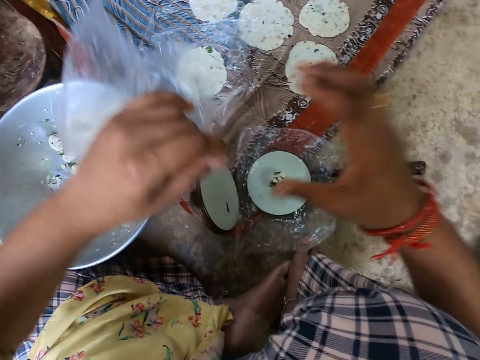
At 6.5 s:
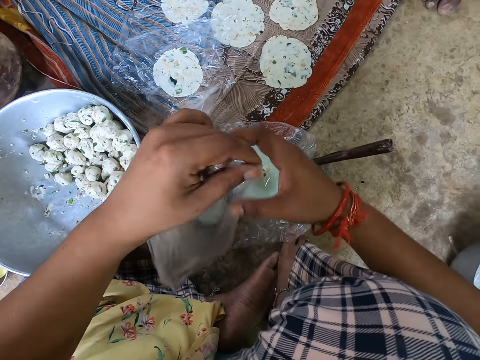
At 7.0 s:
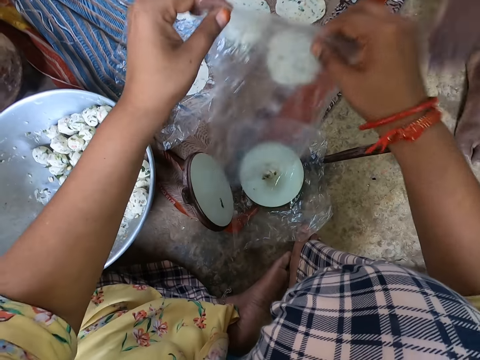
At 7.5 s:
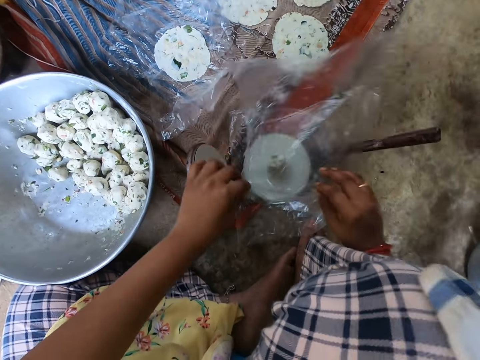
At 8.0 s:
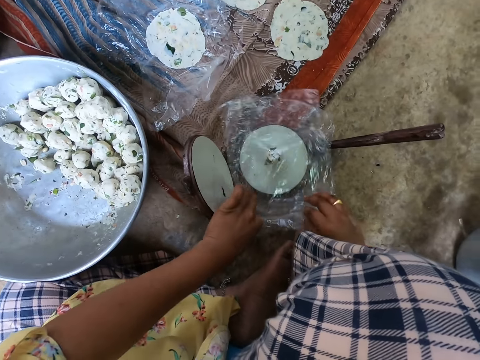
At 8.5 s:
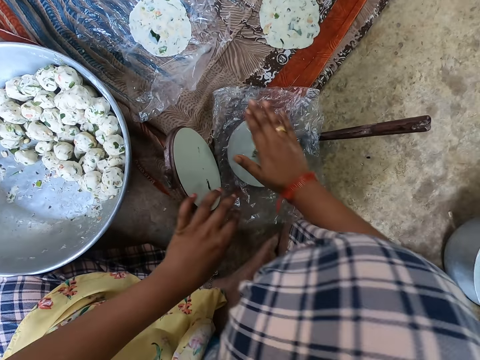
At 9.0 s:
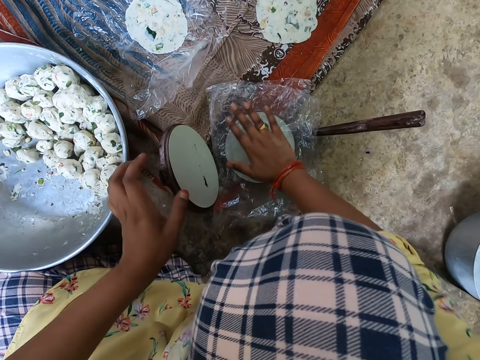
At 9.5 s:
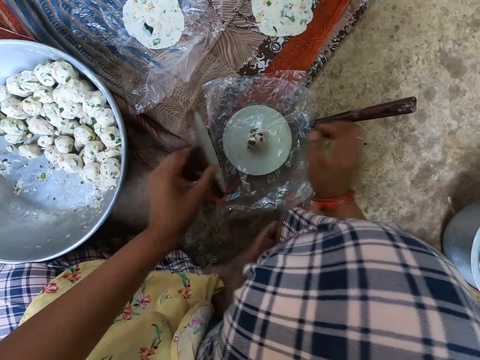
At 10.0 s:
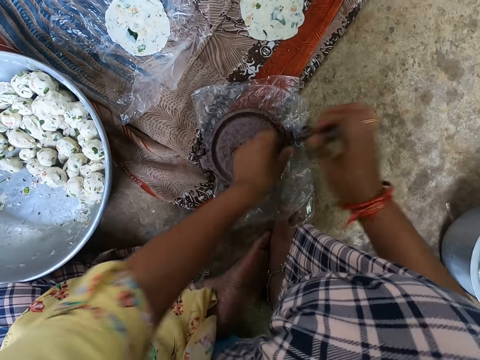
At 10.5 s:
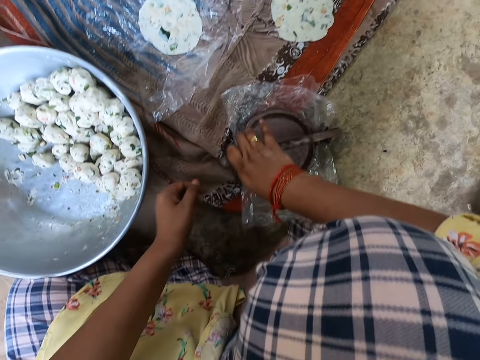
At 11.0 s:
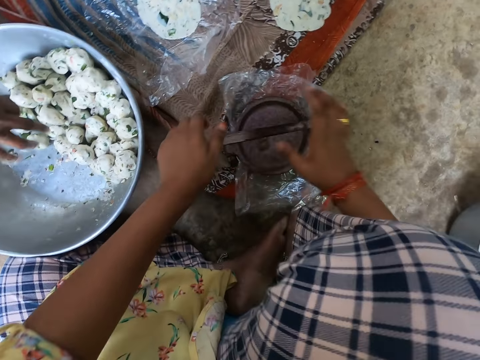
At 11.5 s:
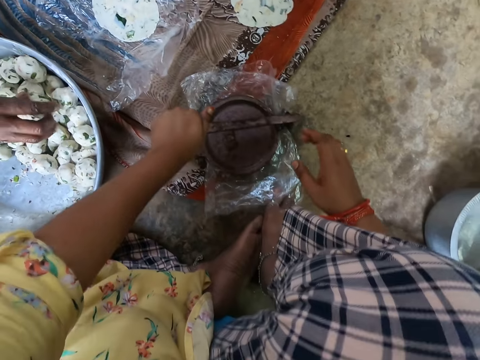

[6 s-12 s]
The camera wearer picks the piece of paper. She holds the nylon with both hands. She covers the nylon on the dough. She places her right hand on the dough. She covers the lid of the pot with her left hand. She uses a wedge over the lid of the pot. She uses her left hand on the wedge.

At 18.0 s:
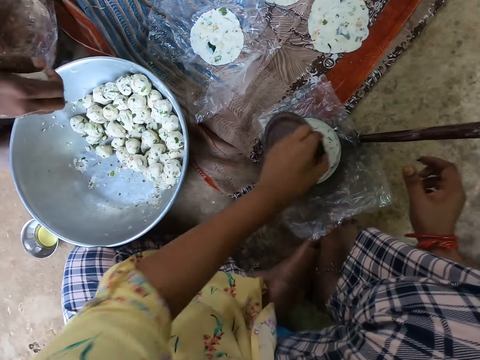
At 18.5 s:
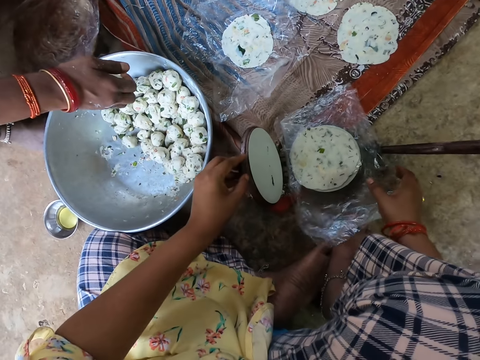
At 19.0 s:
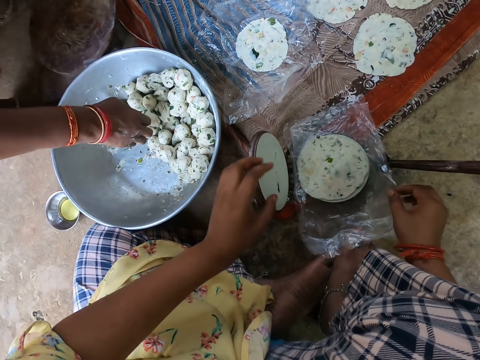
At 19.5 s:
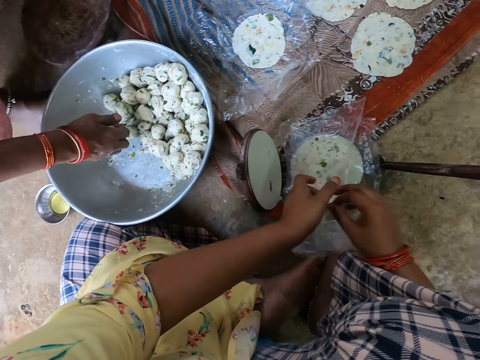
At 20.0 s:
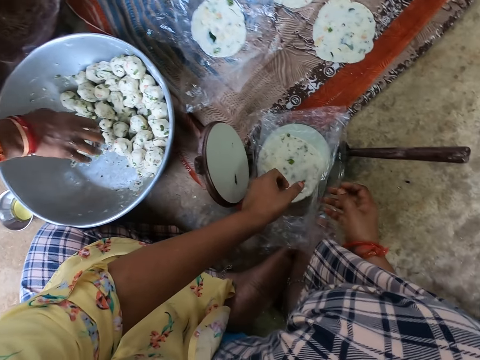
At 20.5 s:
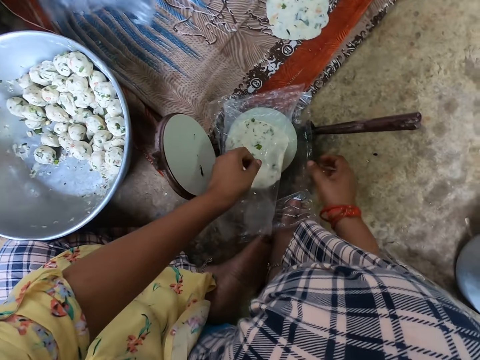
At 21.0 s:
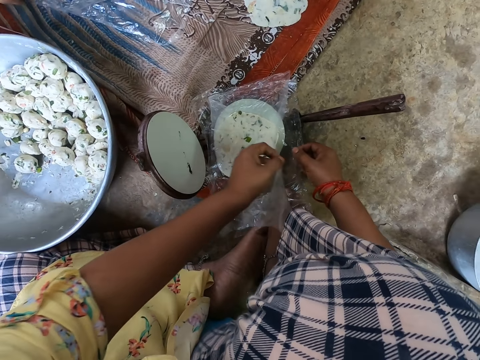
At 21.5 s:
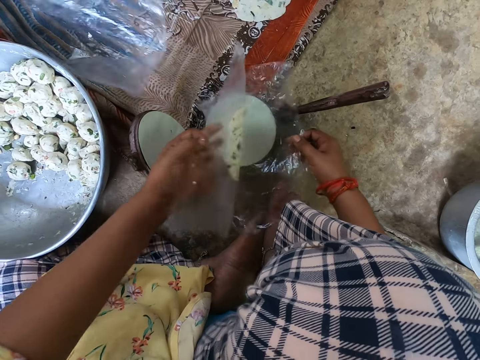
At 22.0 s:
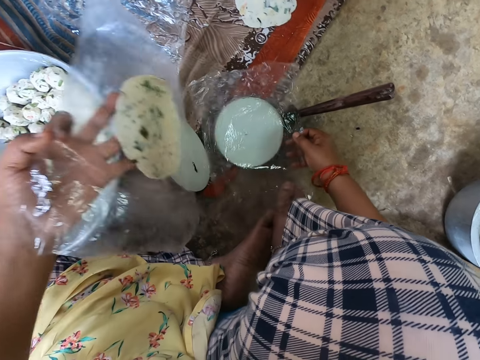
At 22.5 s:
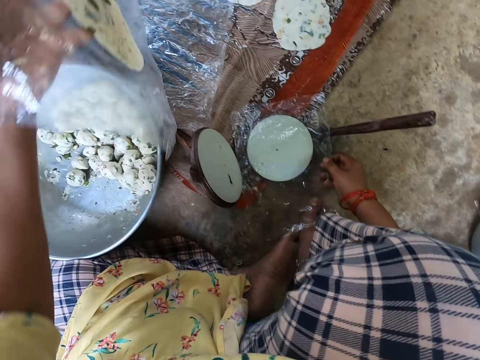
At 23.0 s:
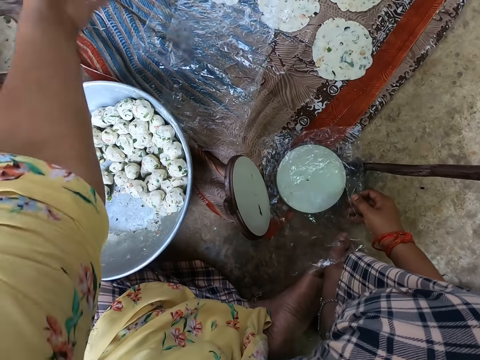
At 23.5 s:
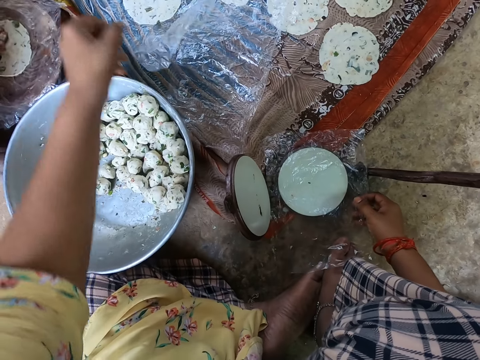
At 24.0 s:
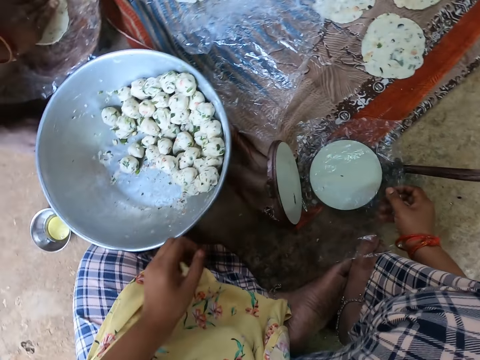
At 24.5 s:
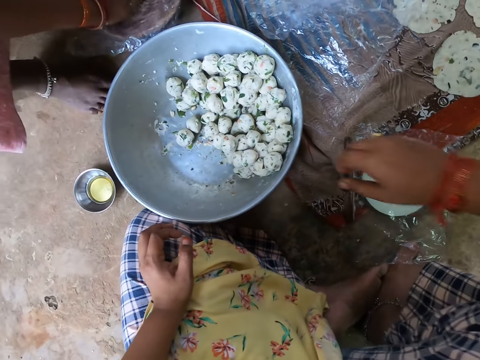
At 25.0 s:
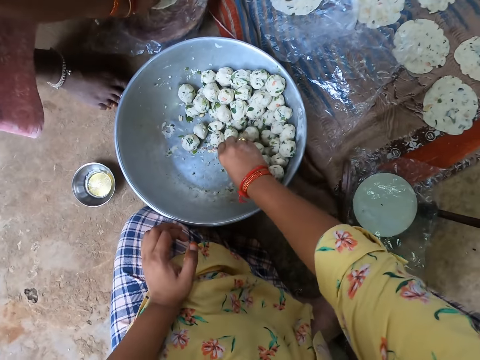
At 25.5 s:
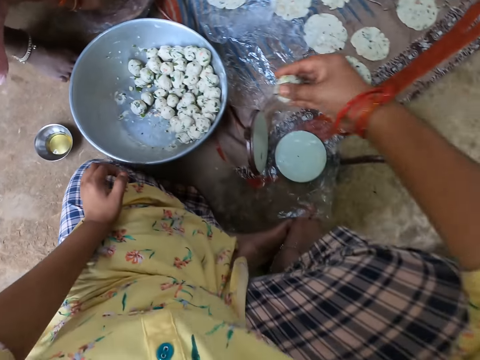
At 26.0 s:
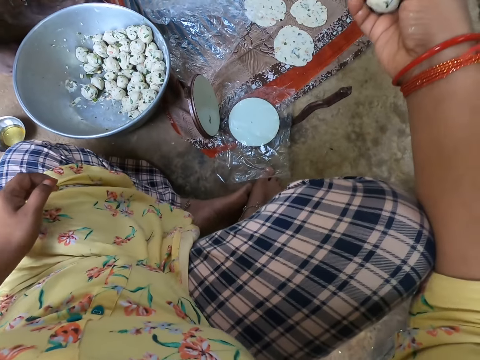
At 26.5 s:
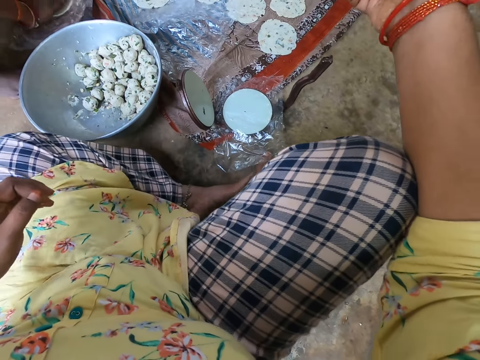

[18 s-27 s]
The camera wearer opens the compressor. She removes the nylon with dough from the pot. The woman drops dough in the bowl. The camera wearer places the nylon with dough on the table. The woman uses her hand to mash the dough. The camera wearer takes dough from the bowl.

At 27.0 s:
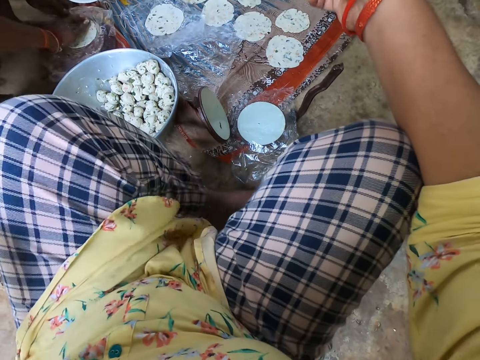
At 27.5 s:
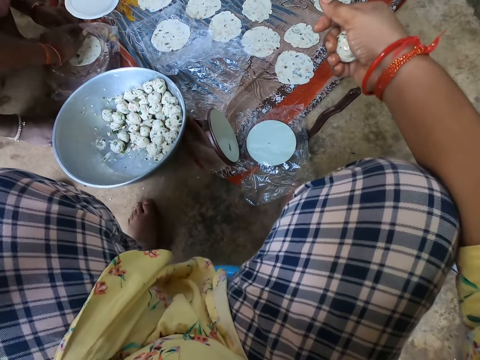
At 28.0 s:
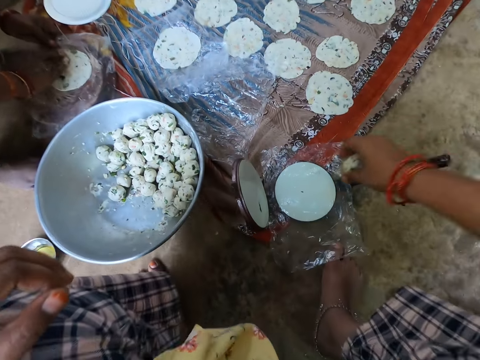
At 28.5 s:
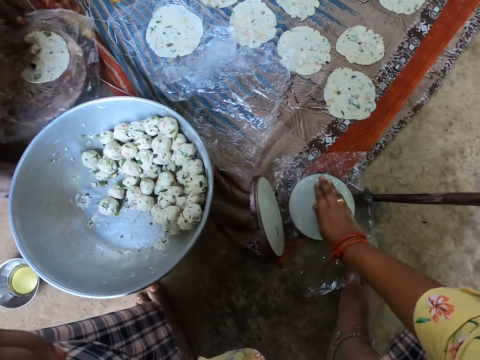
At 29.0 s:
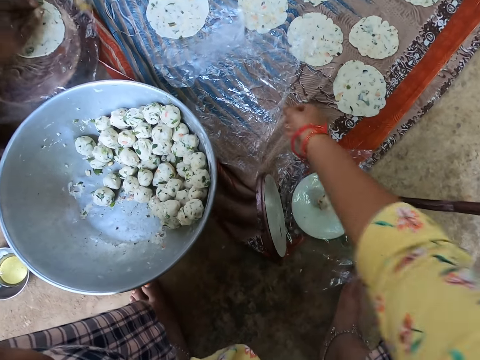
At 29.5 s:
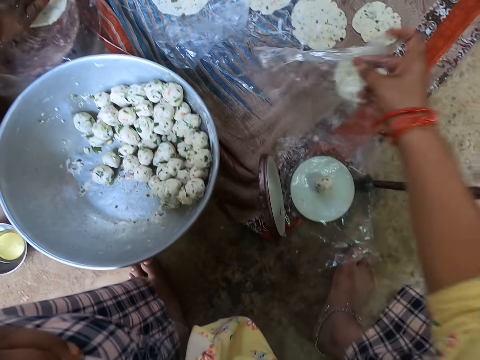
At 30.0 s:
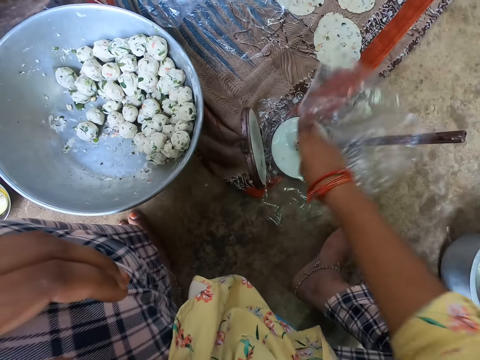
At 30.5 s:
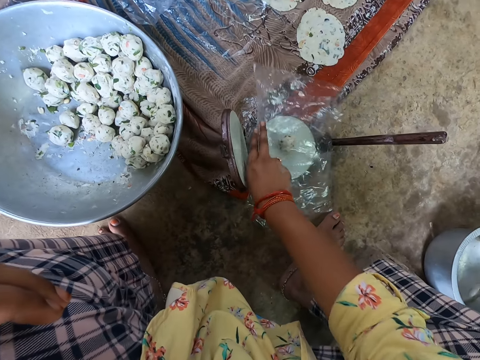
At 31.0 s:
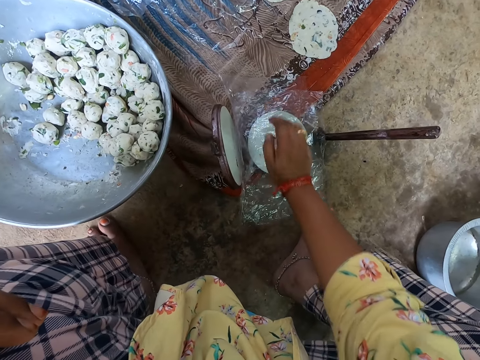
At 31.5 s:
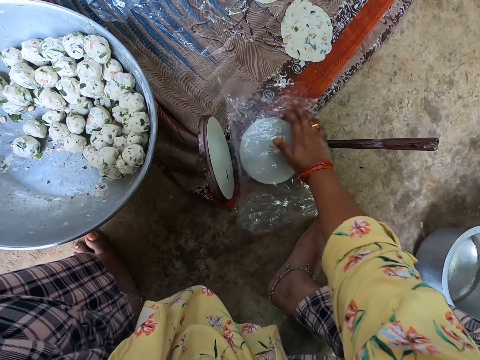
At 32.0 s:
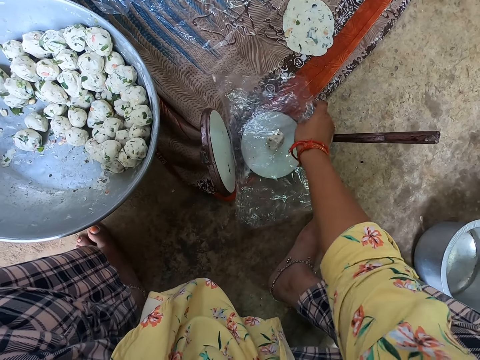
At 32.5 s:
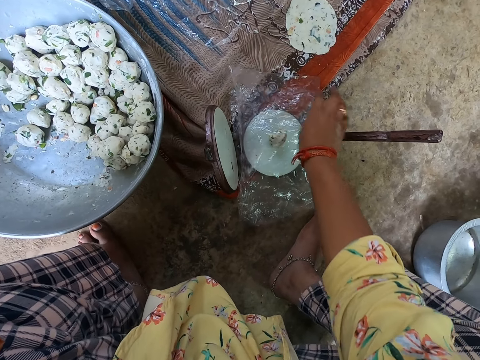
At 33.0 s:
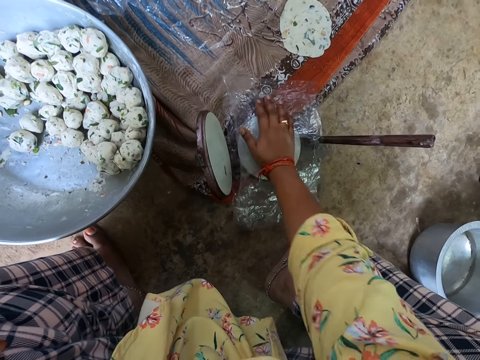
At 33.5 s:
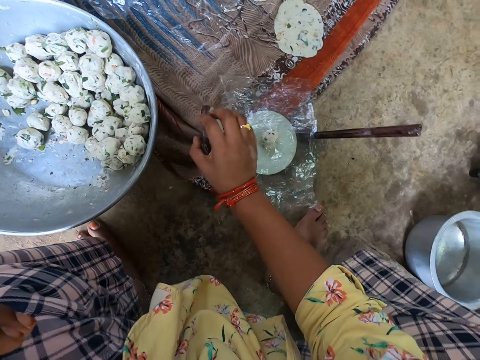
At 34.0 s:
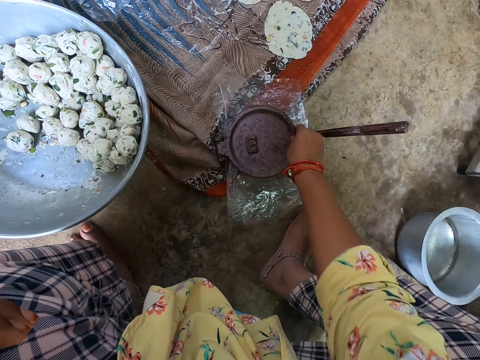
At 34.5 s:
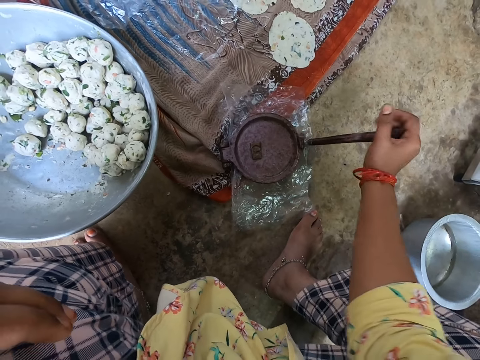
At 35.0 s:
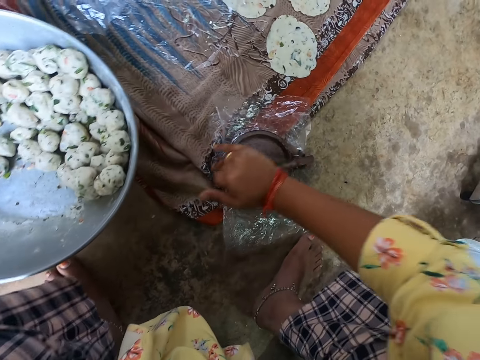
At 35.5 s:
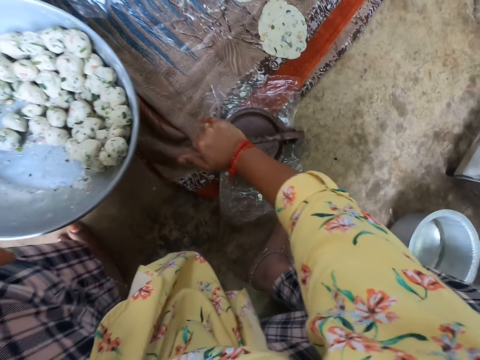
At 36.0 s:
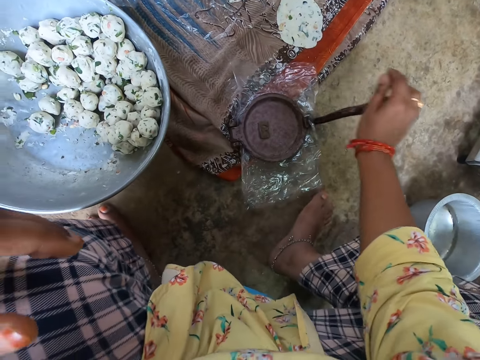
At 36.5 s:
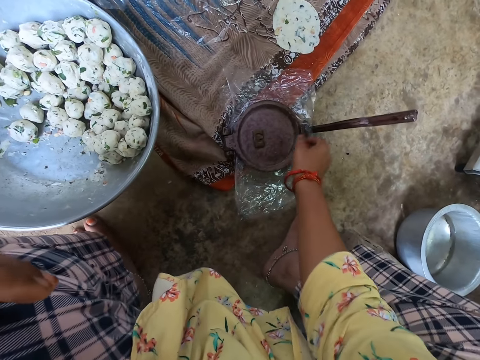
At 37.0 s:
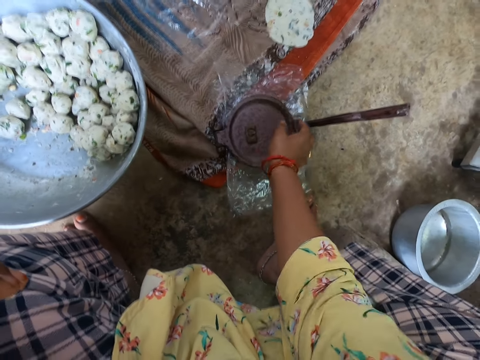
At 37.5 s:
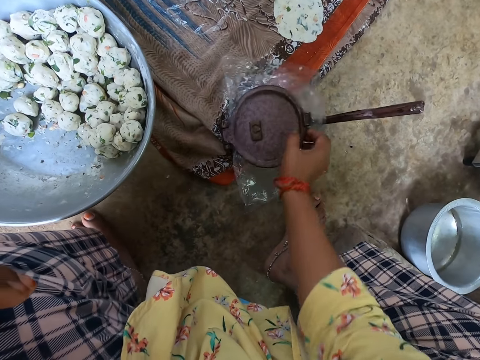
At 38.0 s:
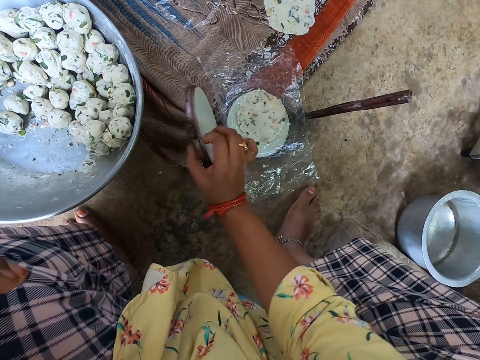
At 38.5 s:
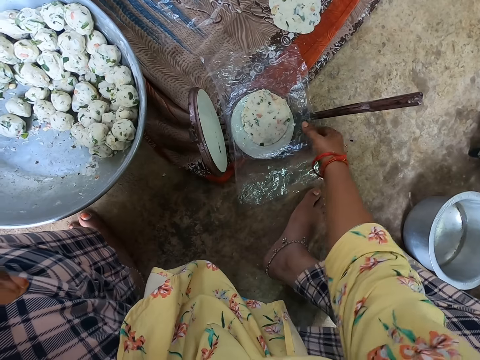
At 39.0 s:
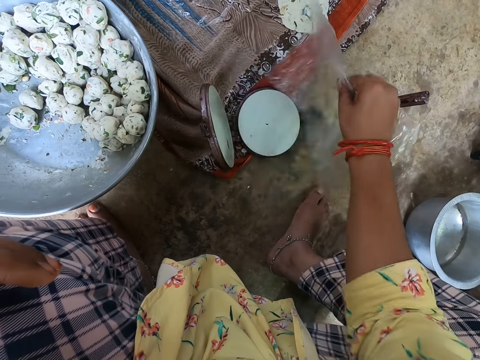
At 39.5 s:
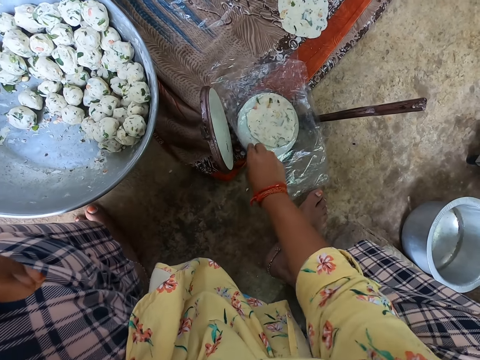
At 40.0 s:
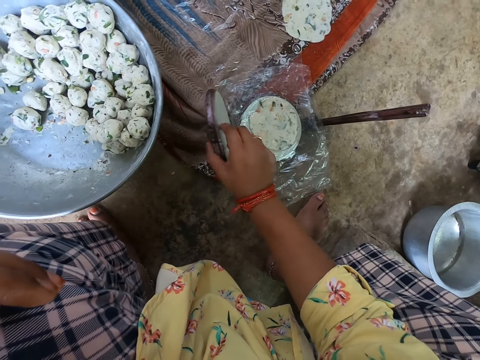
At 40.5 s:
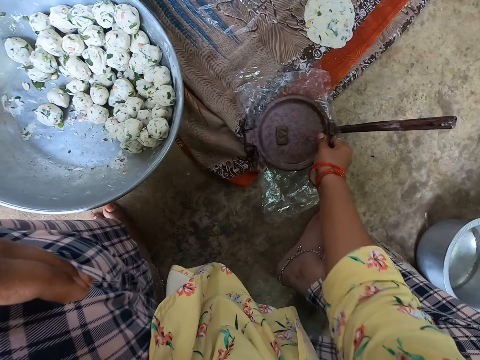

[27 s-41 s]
A man presses something. The camera wearer puts the dough on the nylon in the compressor. She takes the nylon from the table with her right hand. She covers the nylon on the dough. She smoothens the nylon with her right hand. She covers the lid of the pot with her right hand. She uses a wedge over the lid of the pot. She presses something. She removes the wedge over the lid of the pot. She opens the lid with her left hand. She turns the nylon with the dough to the other side. She covers the lid of the pot with her right hand.
